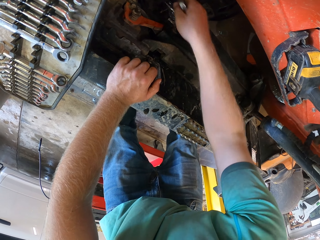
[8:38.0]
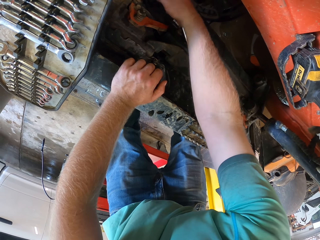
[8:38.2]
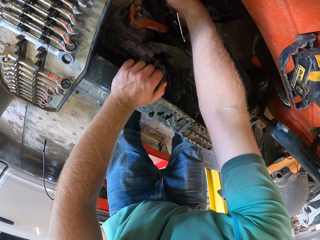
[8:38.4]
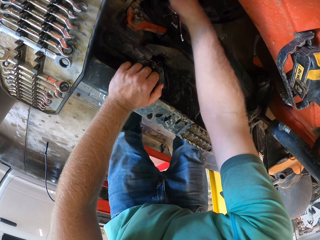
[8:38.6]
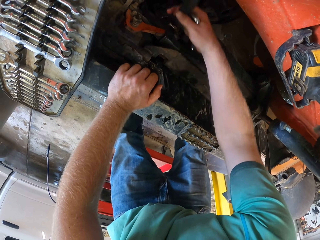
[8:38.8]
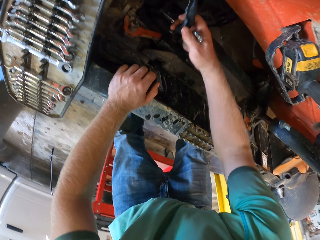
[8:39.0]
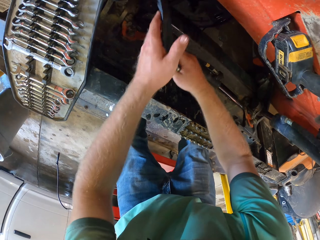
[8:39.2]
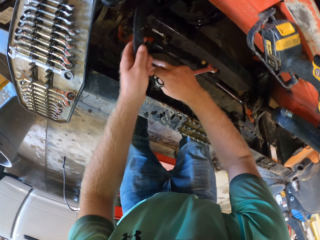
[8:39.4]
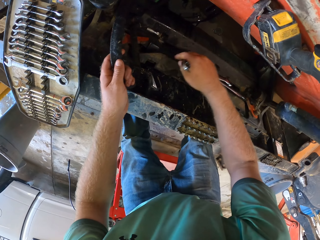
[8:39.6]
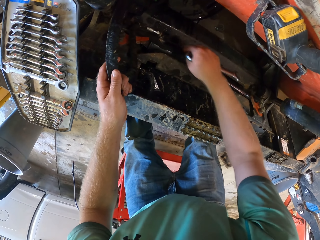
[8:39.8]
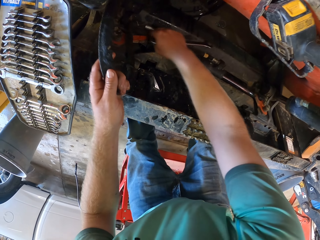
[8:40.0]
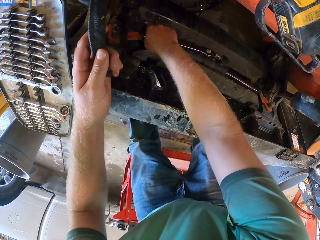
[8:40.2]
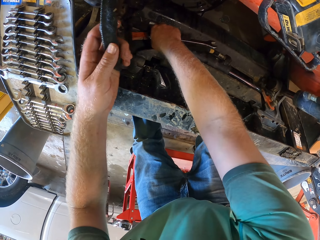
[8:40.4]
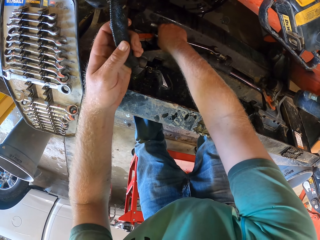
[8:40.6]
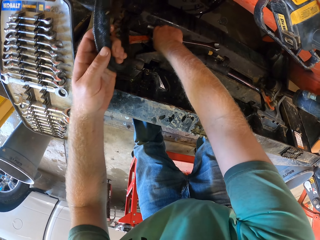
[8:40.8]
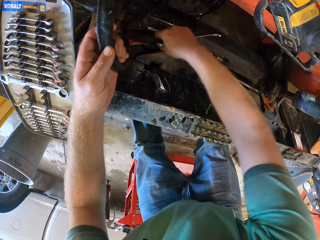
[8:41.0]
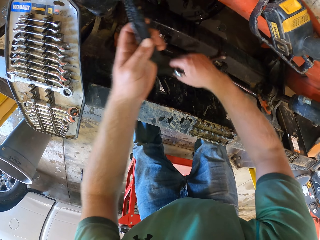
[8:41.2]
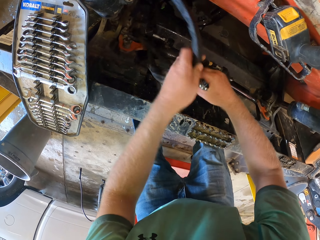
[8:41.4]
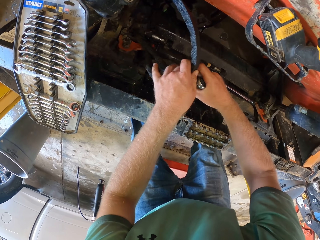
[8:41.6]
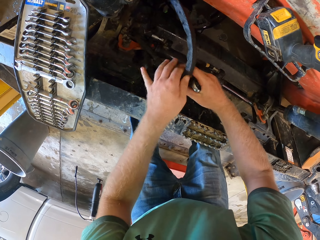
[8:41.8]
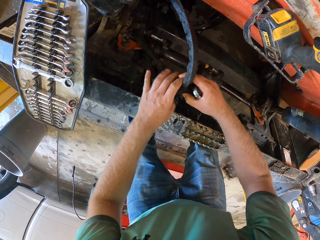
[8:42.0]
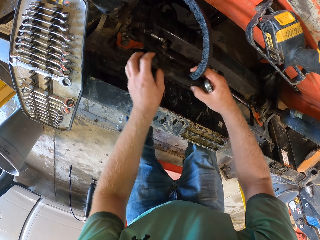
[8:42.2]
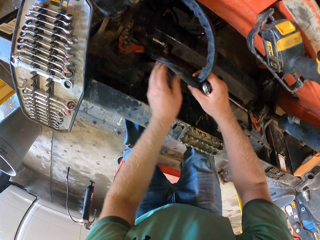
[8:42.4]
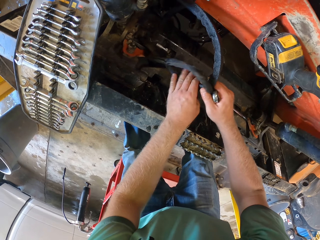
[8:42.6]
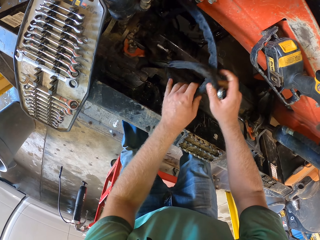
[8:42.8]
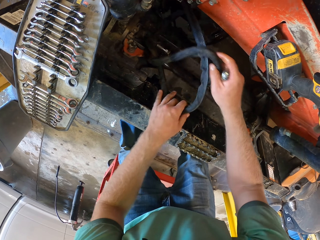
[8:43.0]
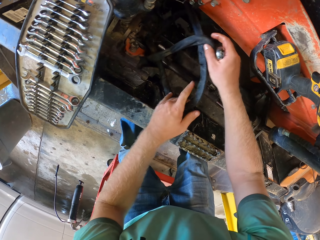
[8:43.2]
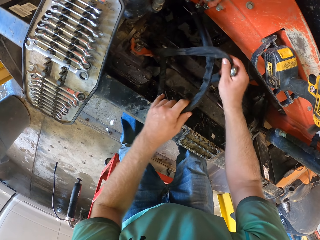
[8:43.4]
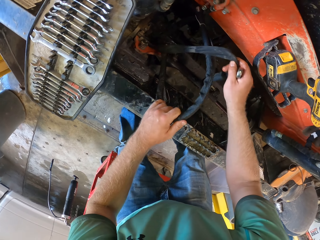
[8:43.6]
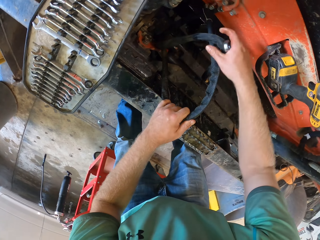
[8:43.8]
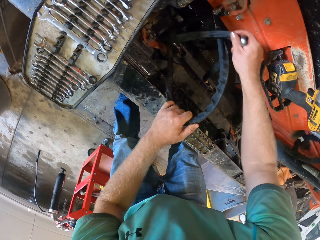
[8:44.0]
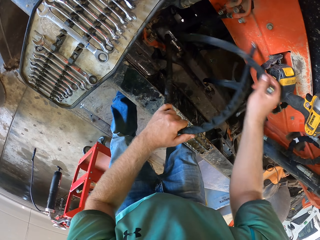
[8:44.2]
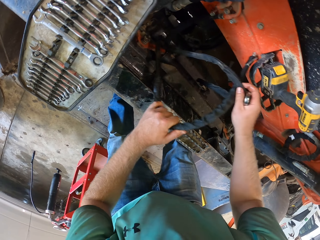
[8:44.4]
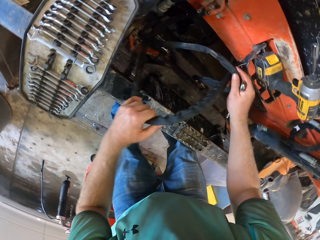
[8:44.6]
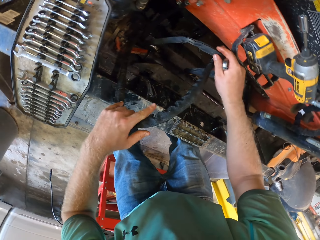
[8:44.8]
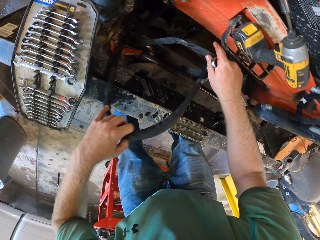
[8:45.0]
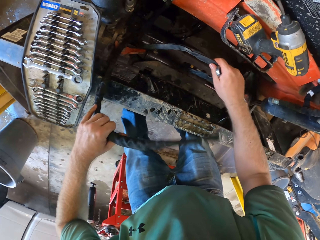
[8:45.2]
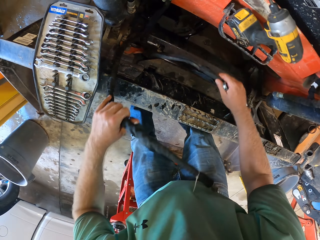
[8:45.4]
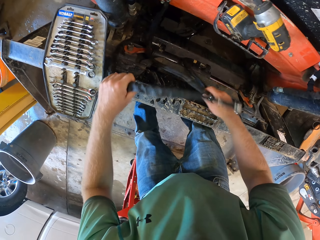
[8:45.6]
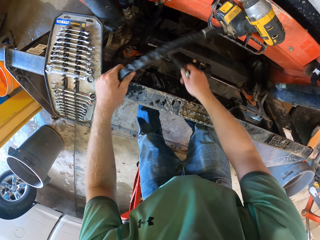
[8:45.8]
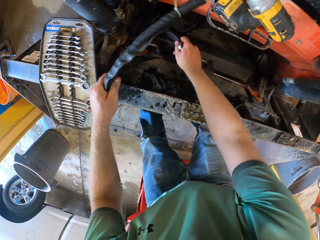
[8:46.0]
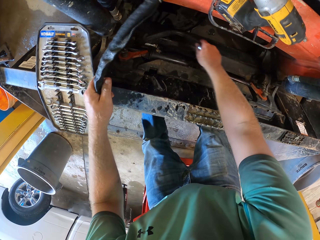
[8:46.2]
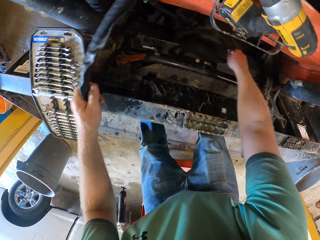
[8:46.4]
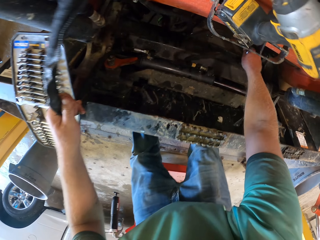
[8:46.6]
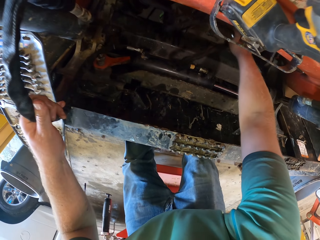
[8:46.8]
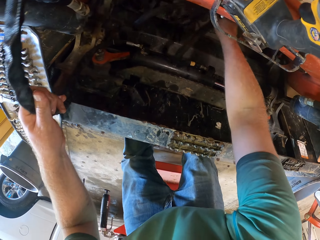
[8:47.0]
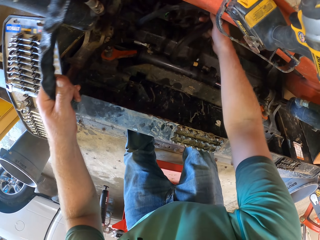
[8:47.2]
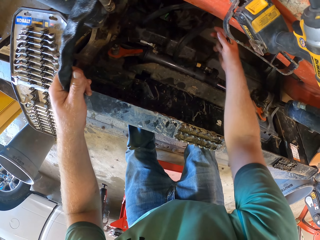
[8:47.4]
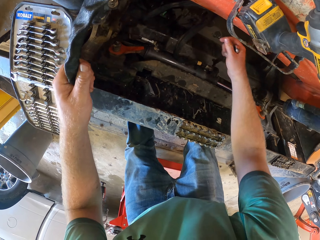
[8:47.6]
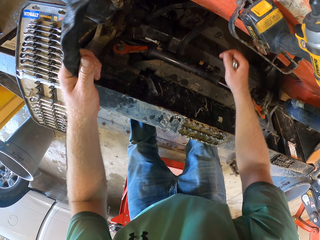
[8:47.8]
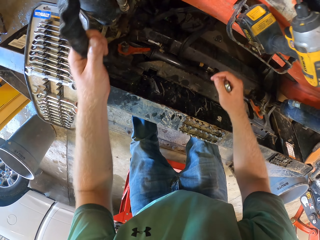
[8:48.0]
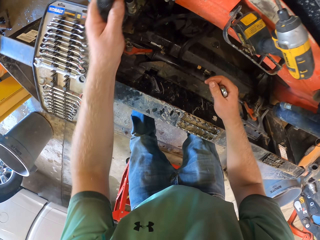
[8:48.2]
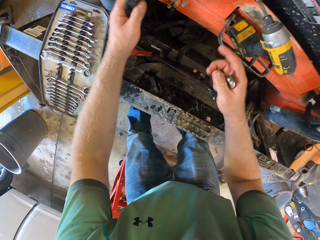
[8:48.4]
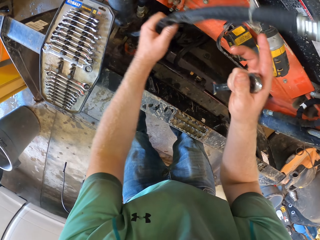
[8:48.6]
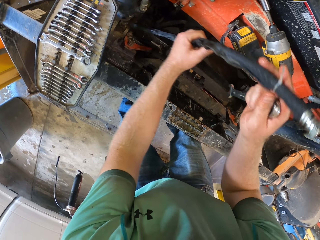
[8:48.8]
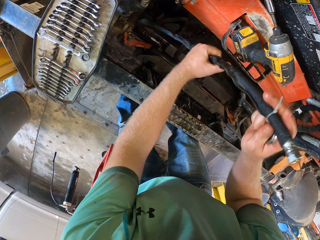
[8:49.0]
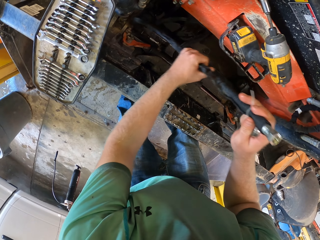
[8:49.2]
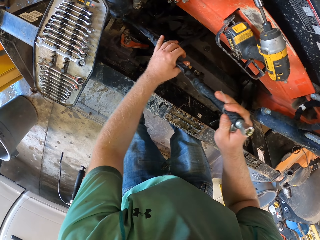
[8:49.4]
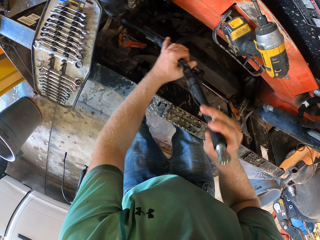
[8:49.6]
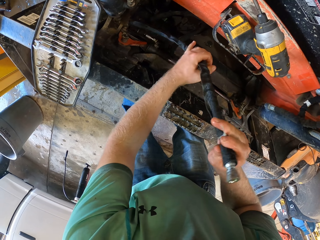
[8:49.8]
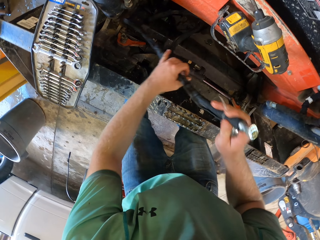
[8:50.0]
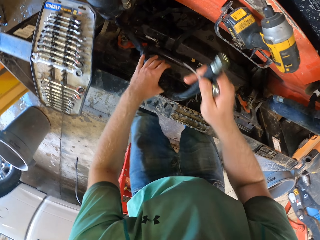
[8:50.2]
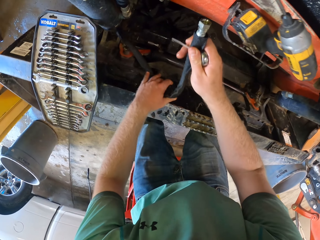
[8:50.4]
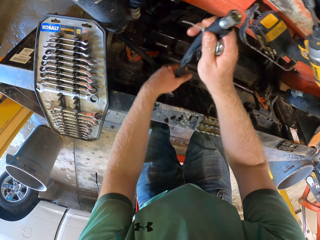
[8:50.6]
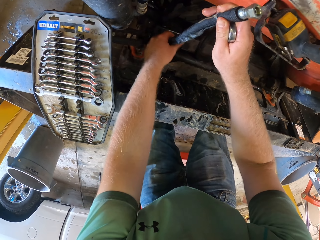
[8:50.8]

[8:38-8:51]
The camera wearer removes the spanner from the nut with his right hand. He fixes the tubes. He touches the hose with his right hand. He holds the hose with his right hand. He passes the hose to his left hand with his right hand. He holds the hose with his right hand. He holds the hose with both hands. He removes the hose from the truck with his left hand. He drops the hose in the truck with his right hand. He holds the hose with both hands.

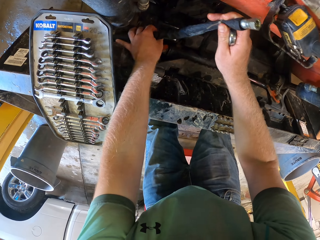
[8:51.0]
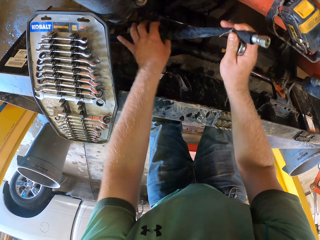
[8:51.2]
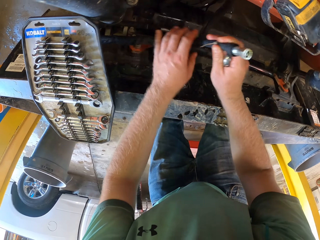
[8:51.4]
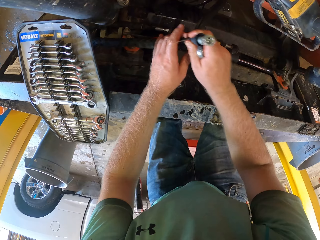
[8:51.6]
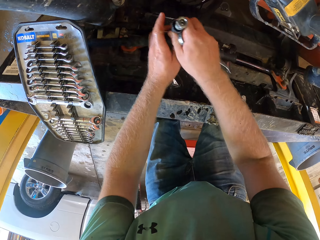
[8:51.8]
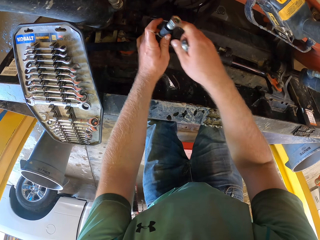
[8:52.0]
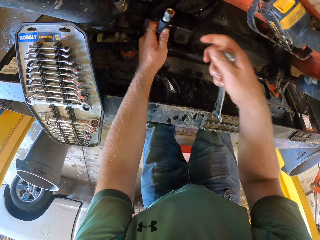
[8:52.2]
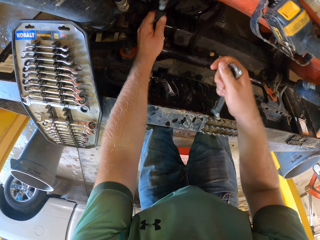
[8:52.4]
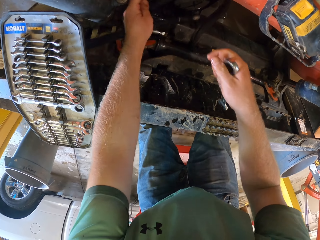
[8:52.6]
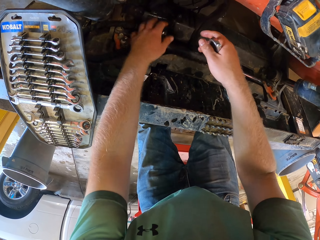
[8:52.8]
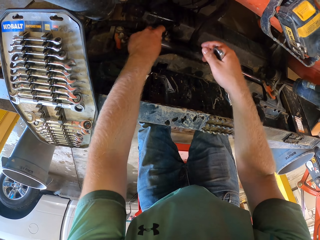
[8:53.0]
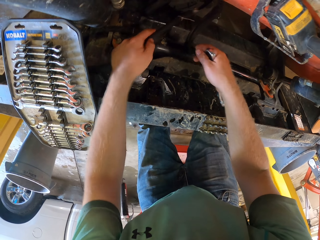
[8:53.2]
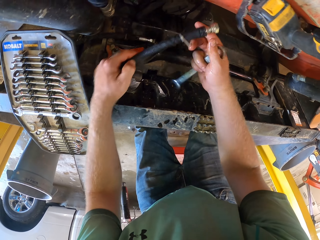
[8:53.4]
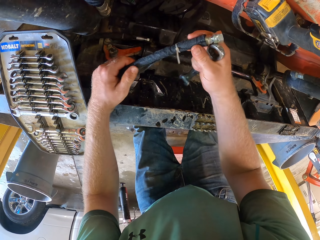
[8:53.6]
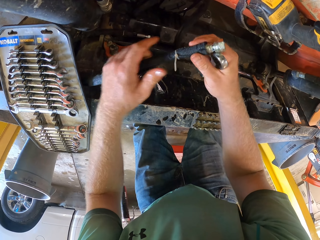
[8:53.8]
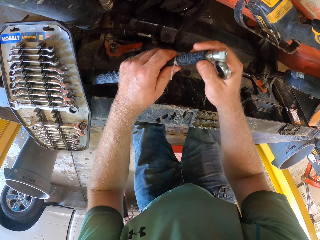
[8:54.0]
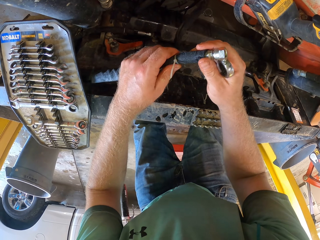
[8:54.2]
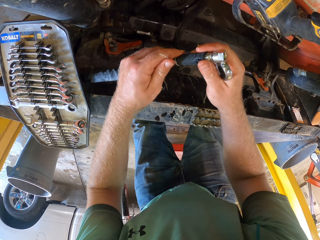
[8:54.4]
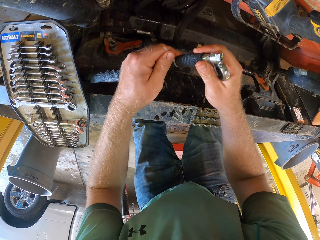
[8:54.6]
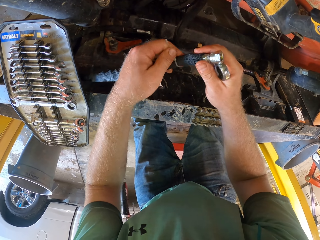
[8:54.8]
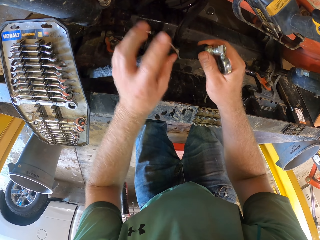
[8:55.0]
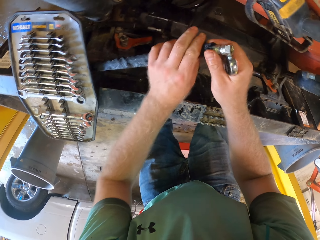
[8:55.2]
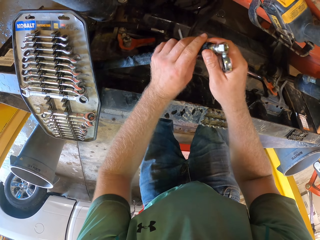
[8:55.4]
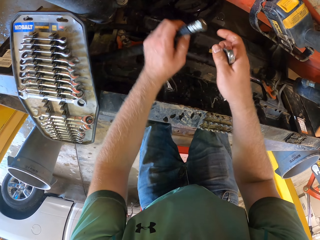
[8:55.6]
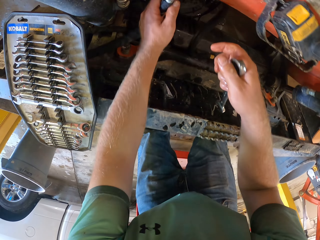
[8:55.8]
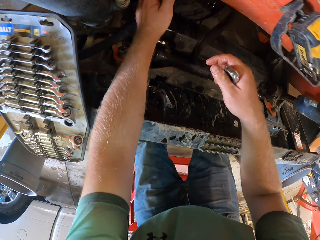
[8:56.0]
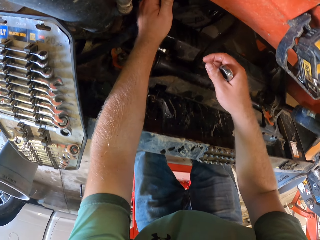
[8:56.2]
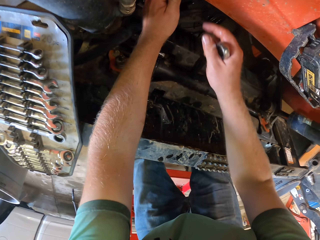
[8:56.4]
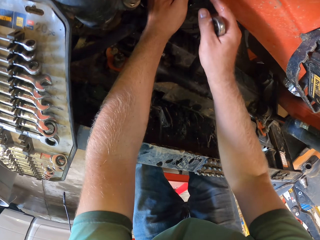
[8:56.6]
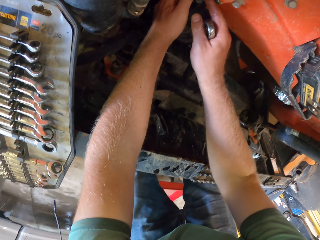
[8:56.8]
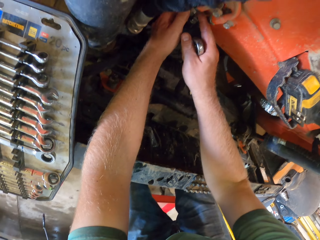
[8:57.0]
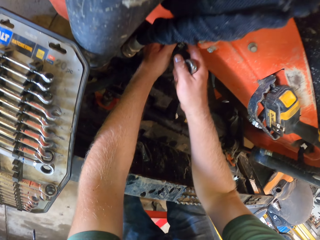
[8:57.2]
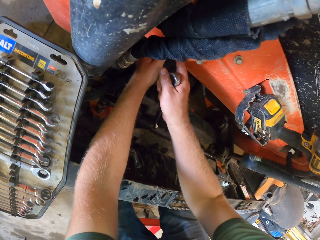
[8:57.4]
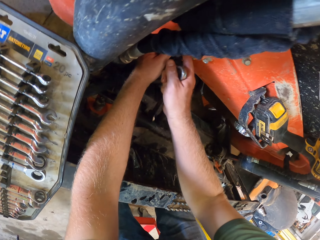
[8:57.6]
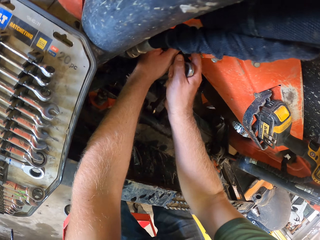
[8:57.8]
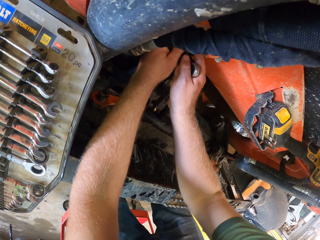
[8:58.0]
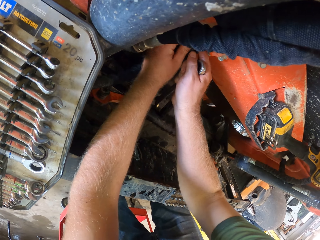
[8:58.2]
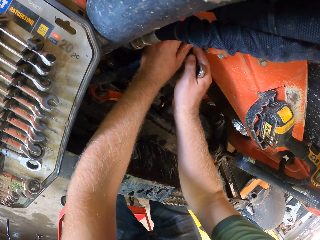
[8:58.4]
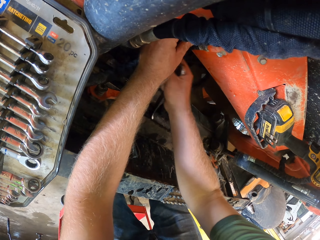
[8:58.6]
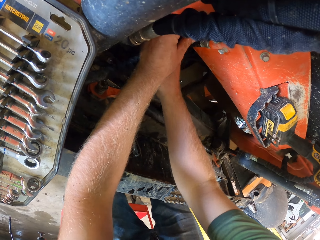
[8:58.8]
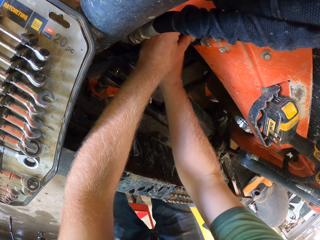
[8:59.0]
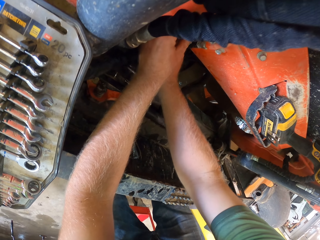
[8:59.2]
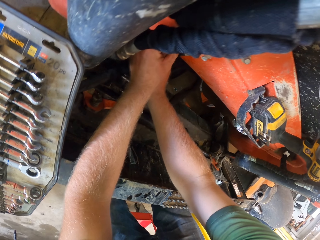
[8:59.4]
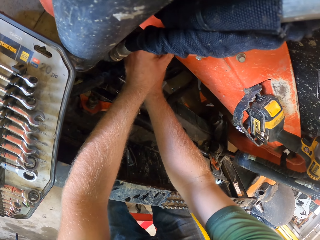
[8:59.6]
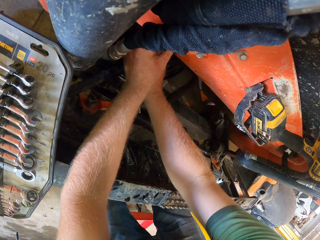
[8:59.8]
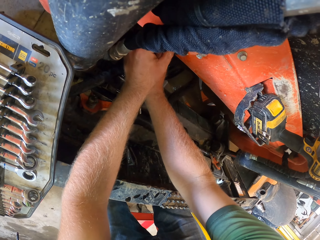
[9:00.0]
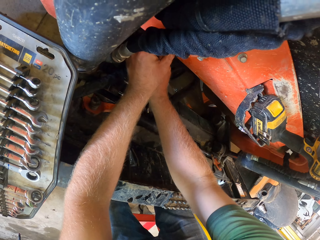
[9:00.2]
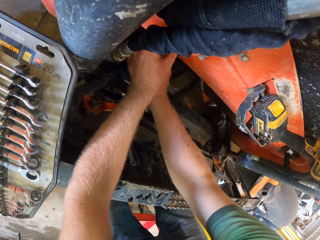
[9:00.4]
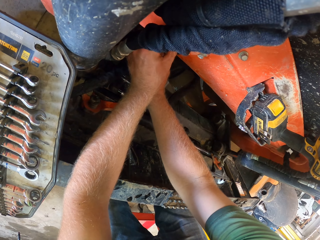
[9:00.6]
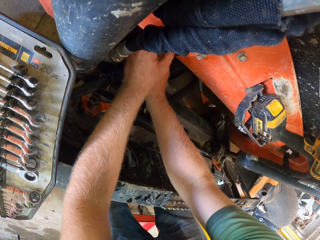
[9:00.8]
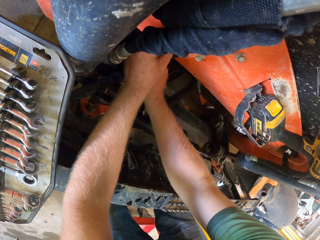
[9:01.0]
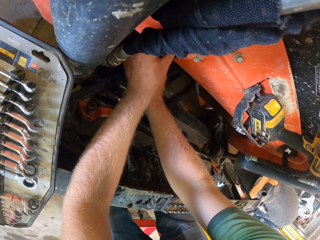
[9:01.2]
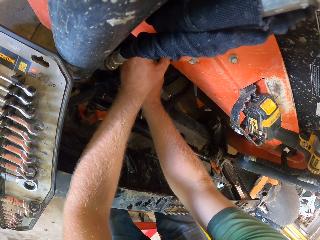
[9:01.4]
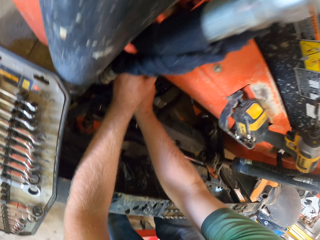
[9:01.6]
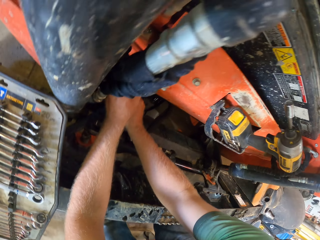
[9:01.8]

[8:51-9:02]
The camera wearer removes his right hand from the hose. The hose falls off from his left hand. He picks up the hose from the truck with his left hand. He holds the hose with both hands. He touches the hose clip on the hose with his left hand. He removes his right hand from the hose. He fixes the hose to the truck with both hands.
